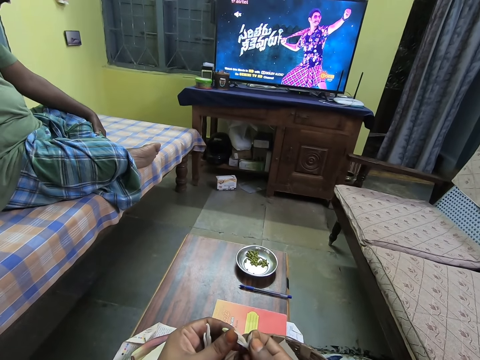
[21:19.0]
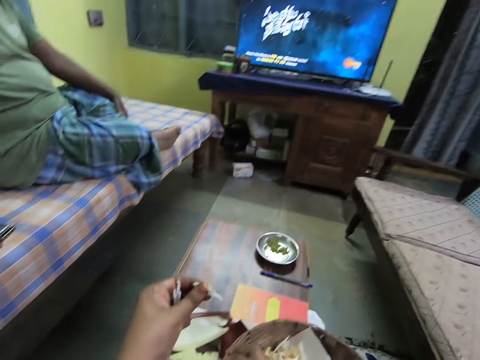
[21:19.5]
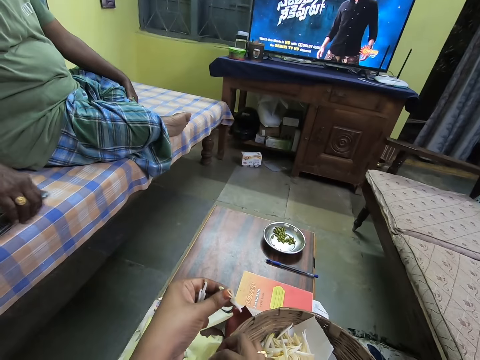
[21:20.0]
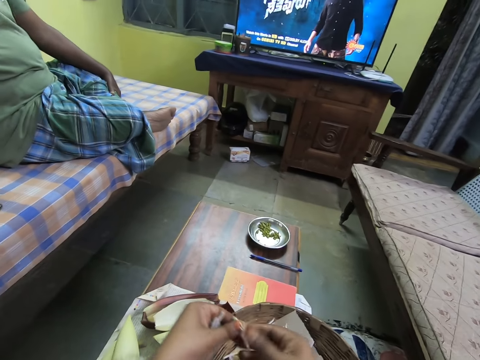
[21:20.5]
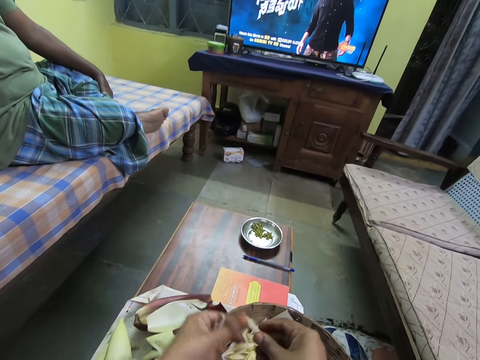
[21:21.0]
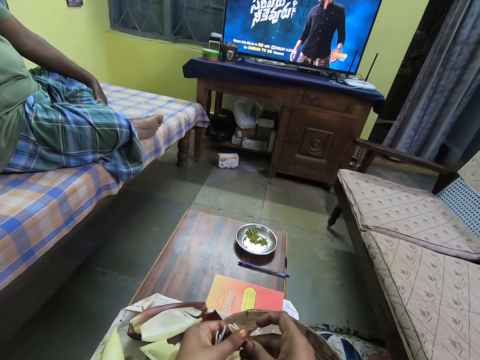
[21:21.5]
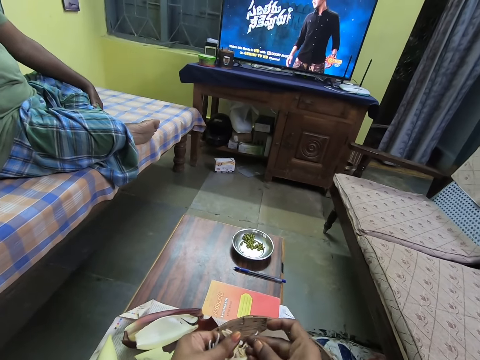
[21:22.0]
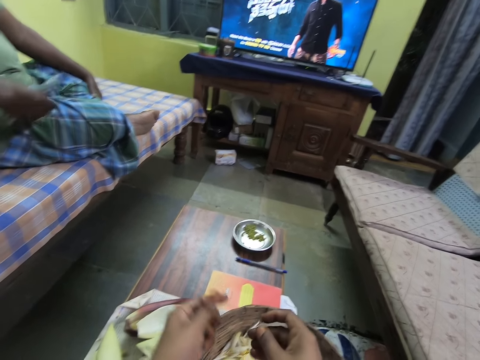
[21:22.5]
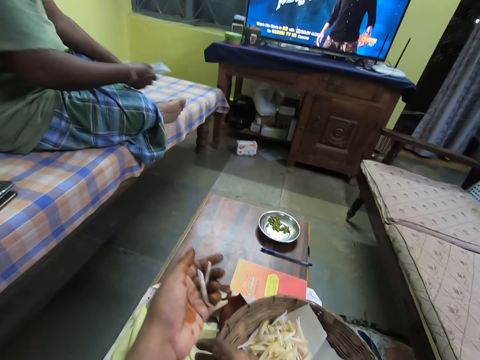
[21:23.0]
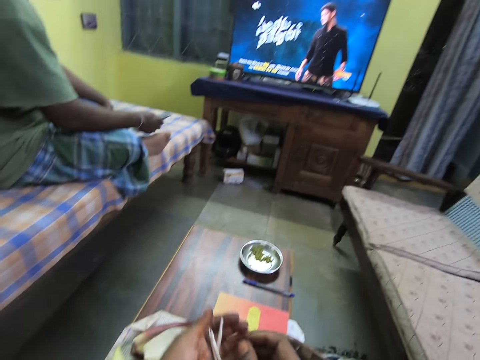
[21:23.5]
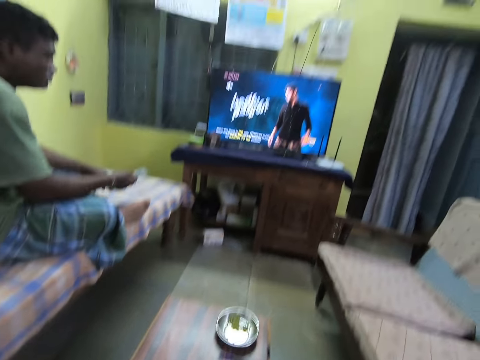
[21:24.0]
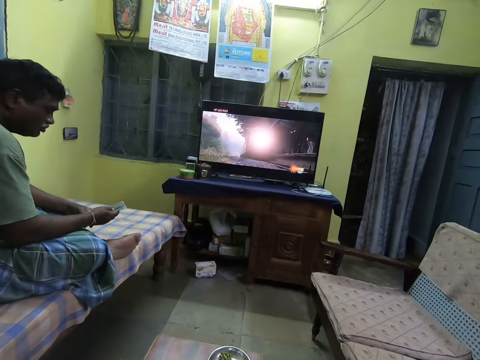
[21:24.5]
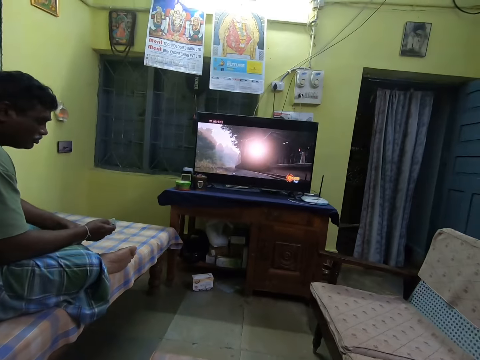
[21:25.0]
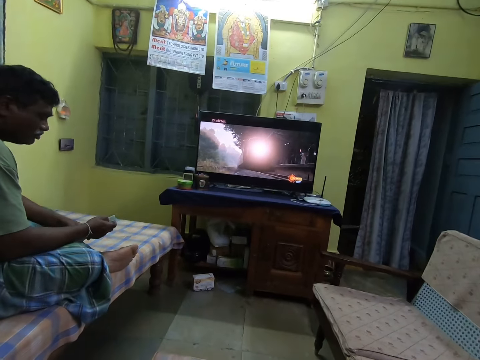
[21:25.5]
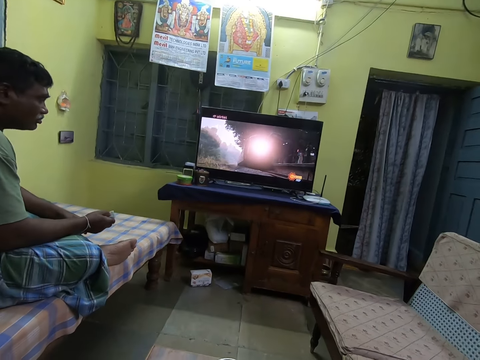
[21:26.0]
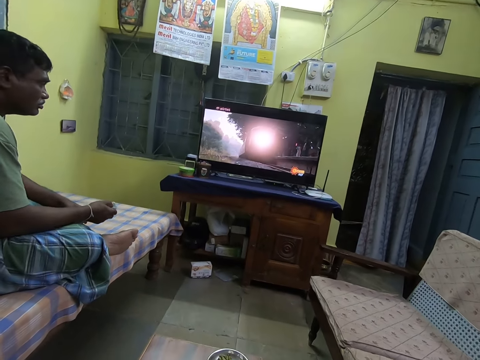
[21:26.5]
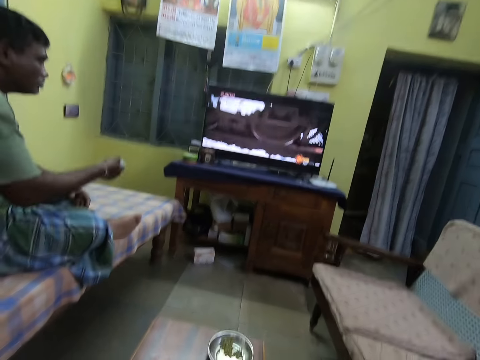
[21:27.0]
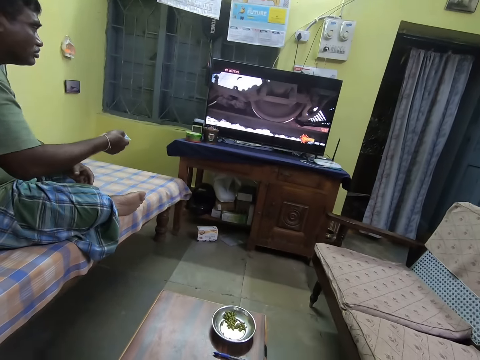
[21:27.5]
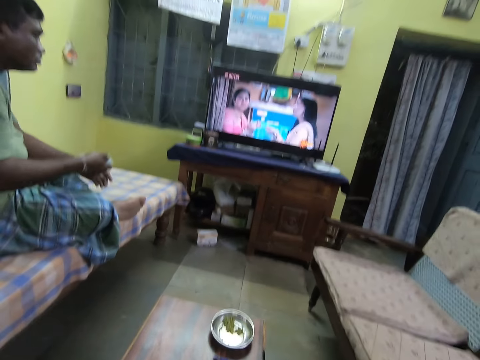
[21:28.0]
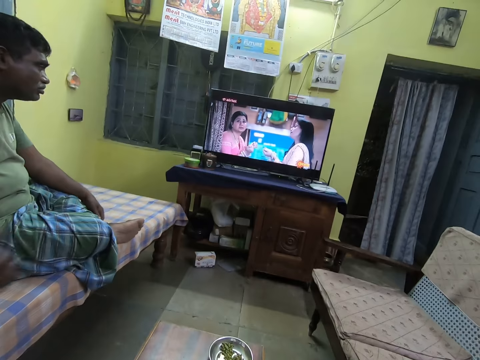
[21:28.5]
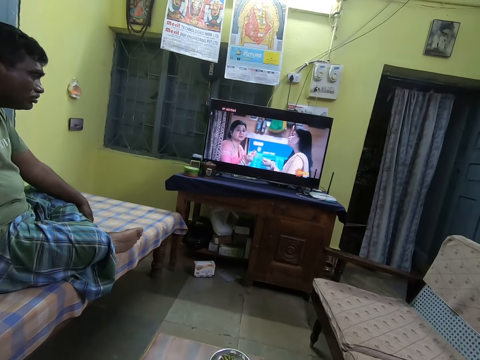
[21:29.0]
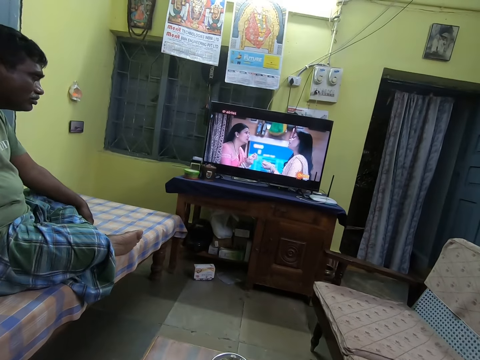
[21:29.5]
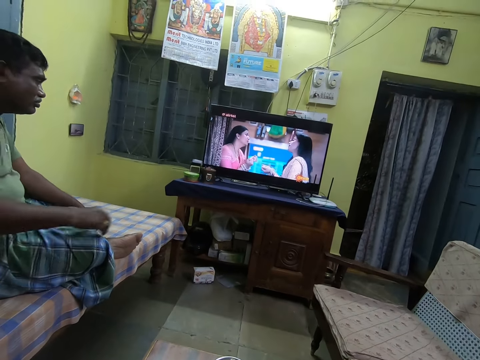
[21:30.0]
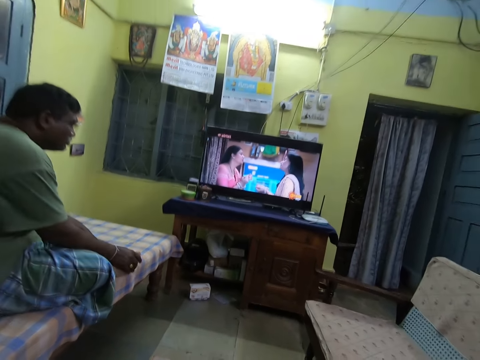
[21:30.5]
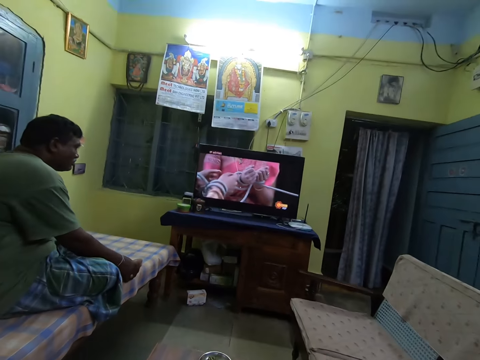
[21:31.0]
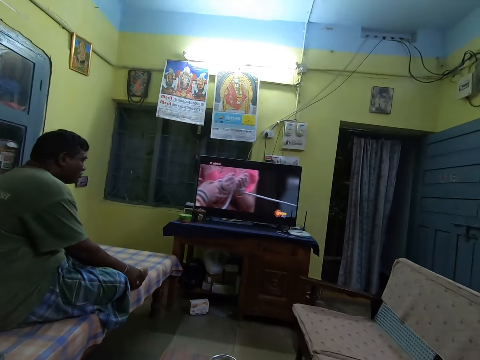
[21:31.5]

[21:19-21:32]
The camera wearer drops the plantain flower seed on the table with her right hand. She passes the plantain flower to her right hand with her left hand. She holds the plantain flower with both hands. She removes the plantain flower seed from the plantain flower with her right hand. She drops the plantain flower on some plantain flowers on the paper in the basket with her left hand. A man holds a remote with his right hand. The camera wearer drops the plantain flower seed on the table with her right hand. The man operates a television with the remote in his right hand. The camera wearer takes a plantain flower from her left hand with her right hand. The man drops the remote on the bed with his right hand.

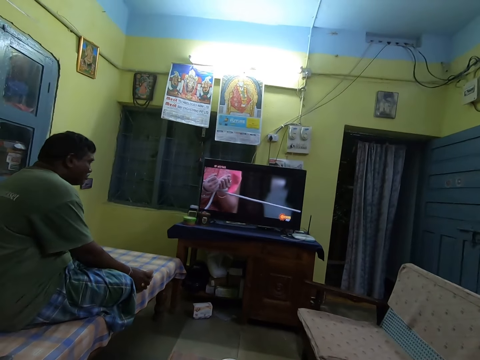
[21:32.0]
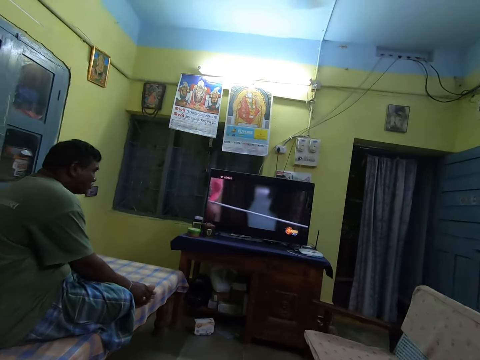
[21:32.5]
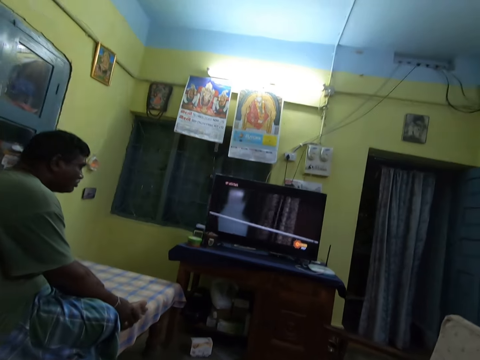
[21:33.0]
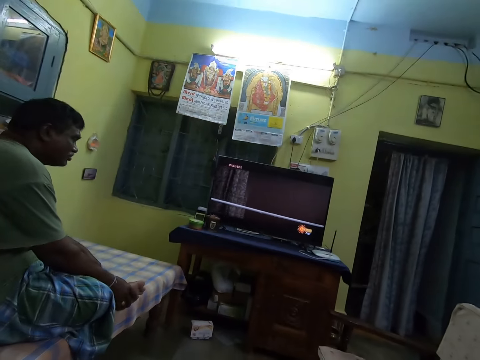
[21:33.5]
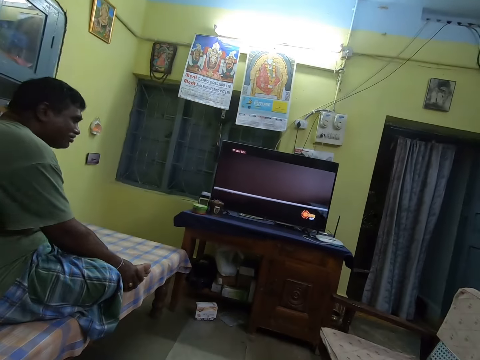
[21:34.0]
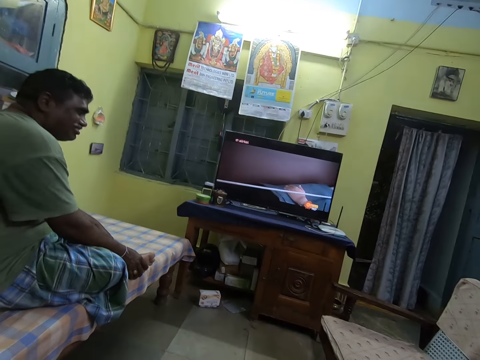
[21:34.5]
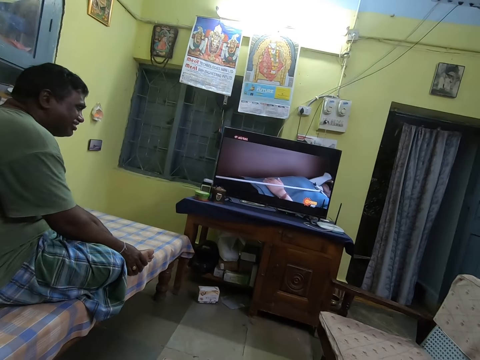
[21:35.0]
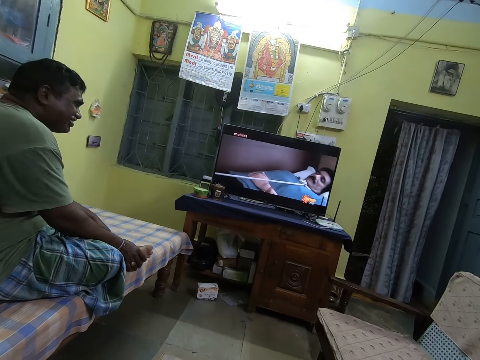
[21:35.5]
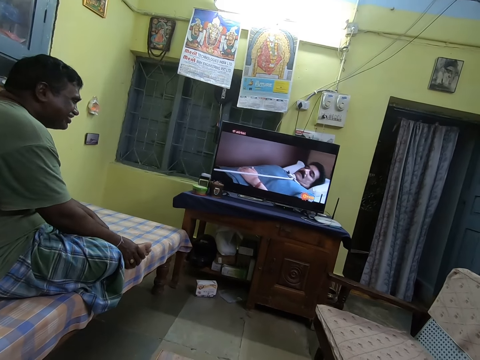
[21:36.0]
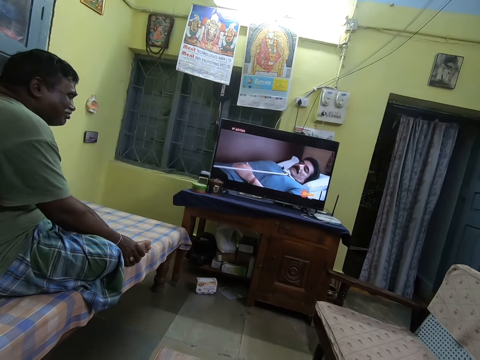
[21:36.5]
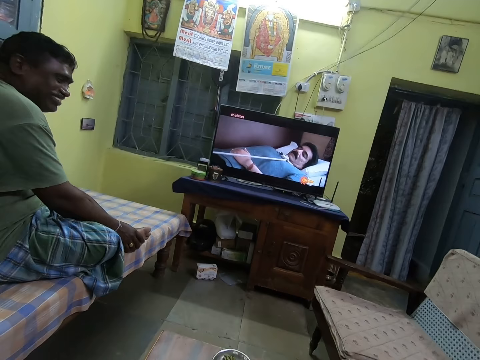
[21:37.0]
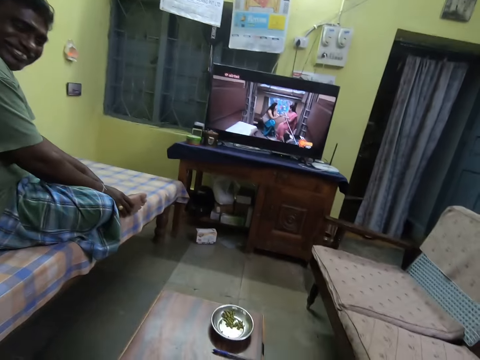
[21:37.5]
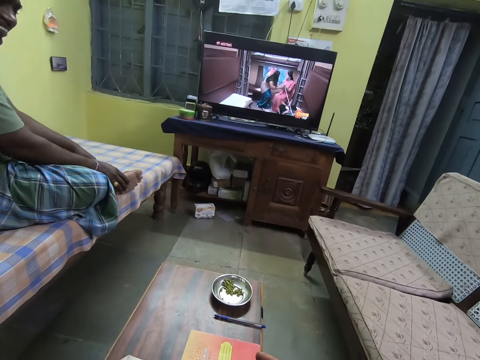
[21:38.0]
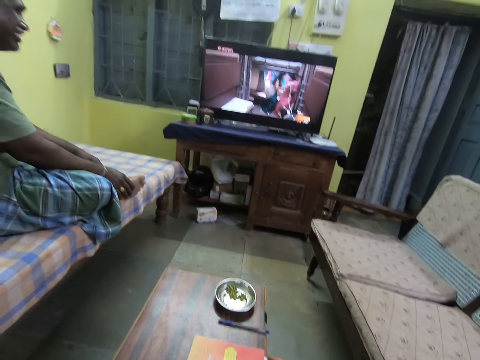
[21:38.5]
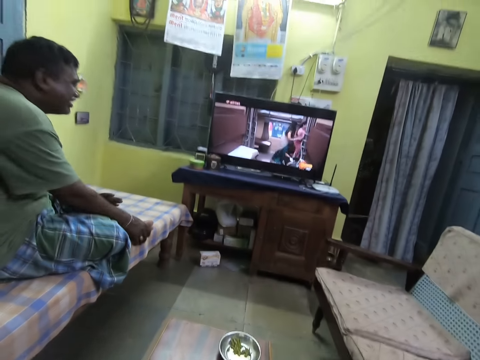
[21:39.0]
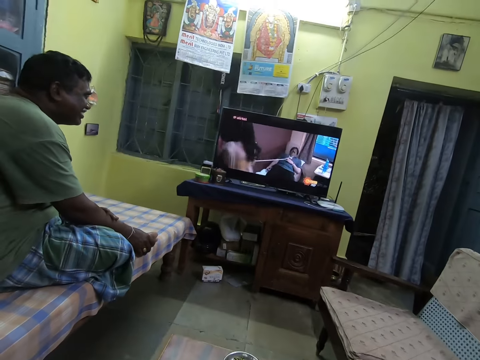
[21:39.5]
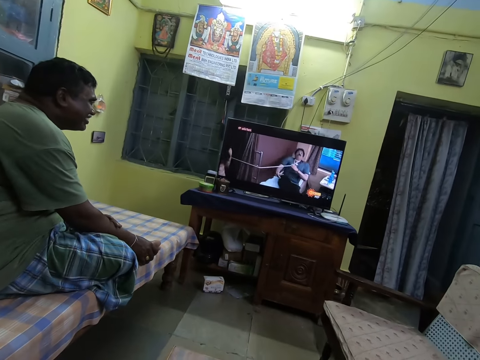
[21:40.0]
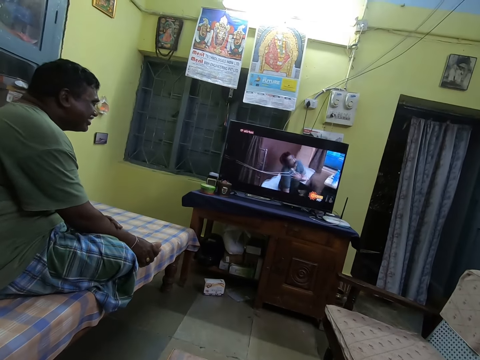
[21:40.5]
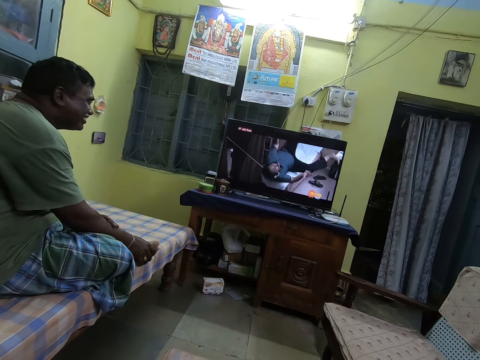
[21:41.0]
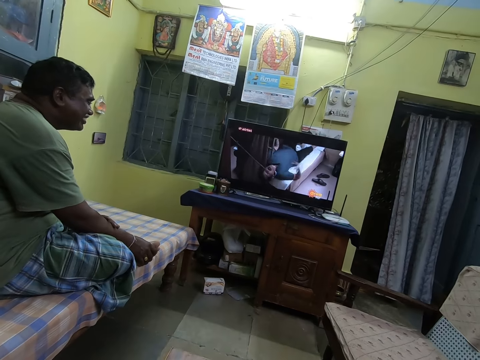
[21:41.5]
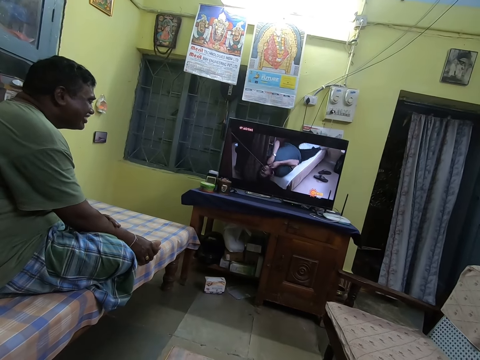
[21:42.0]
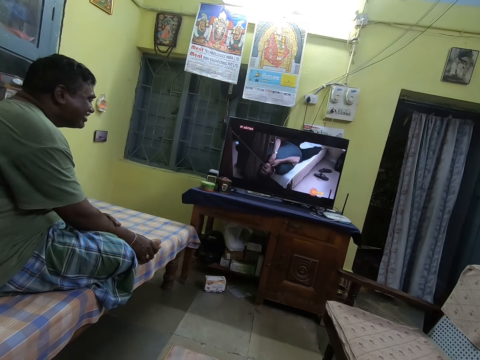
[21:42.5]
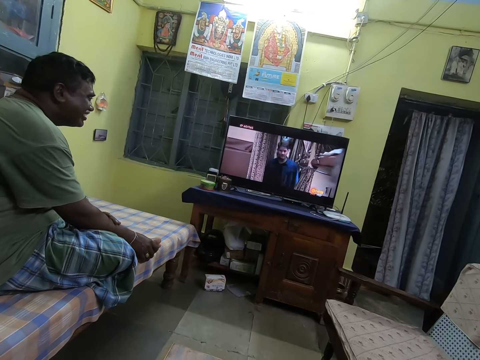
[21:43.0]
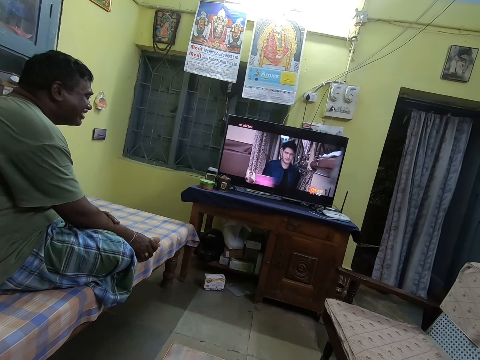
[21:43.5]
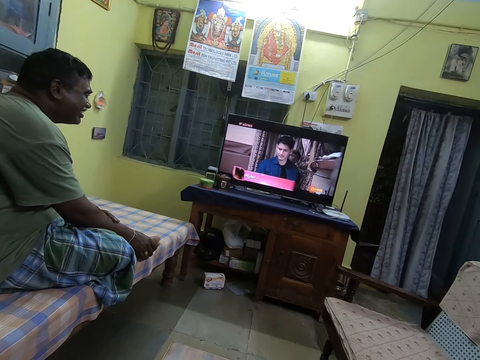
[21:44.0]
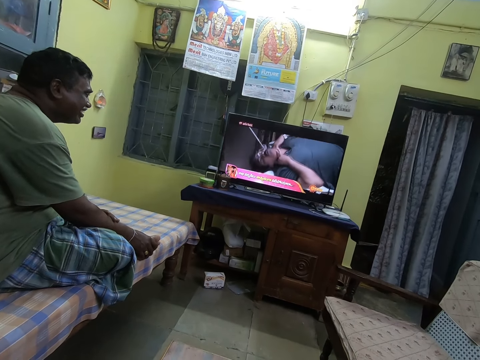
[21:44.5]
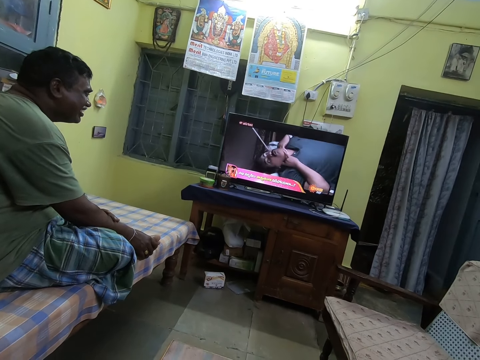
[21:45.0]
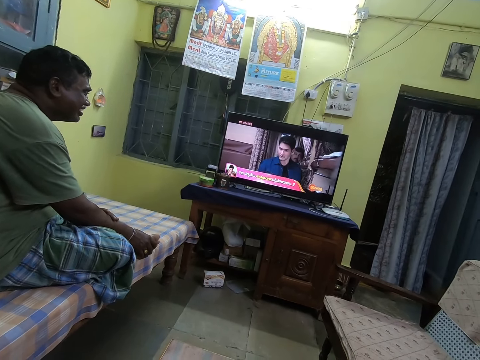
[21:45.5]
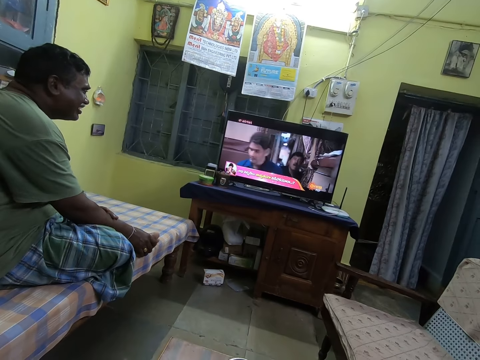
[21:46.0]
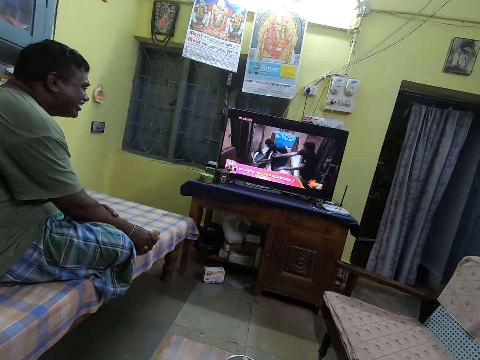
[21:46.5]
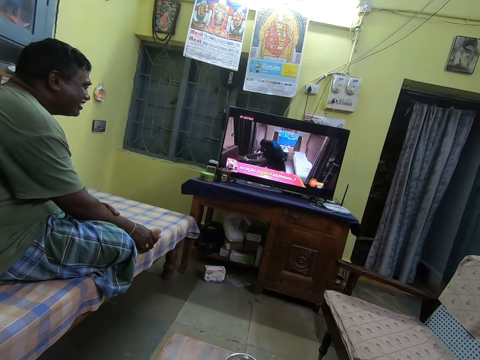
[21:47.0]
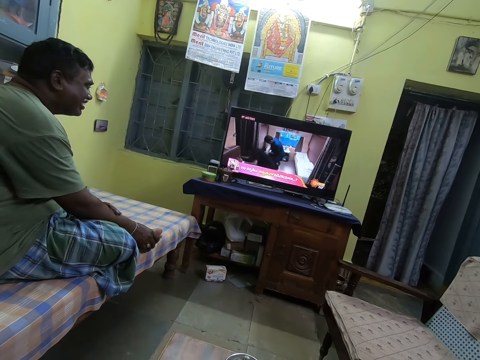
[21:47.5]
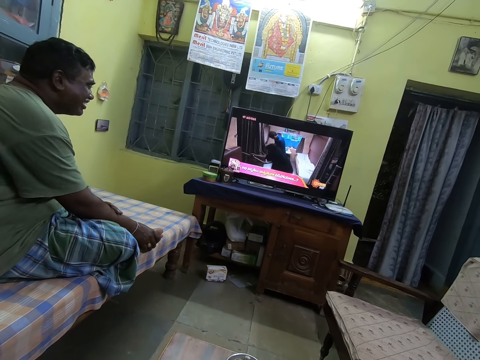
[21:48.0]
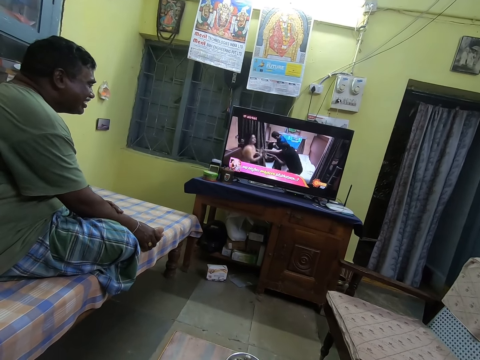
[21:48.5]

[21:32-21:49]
The camera wearer watches the television. A man interacts with the camera wearer. The man watches the television.
